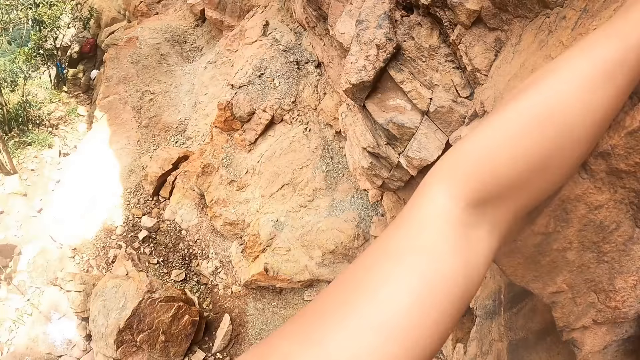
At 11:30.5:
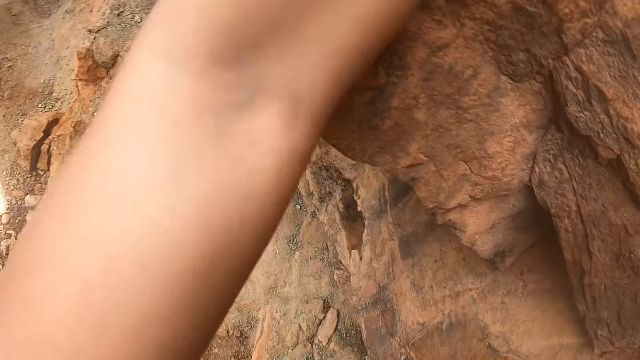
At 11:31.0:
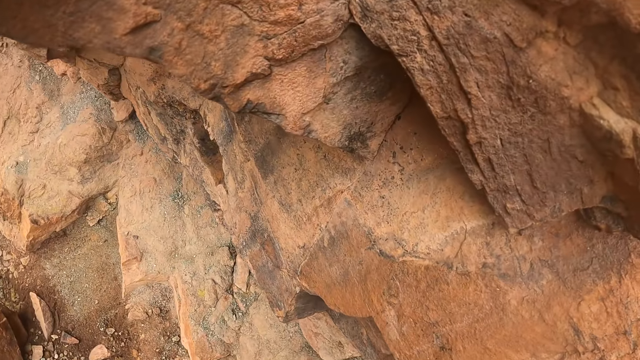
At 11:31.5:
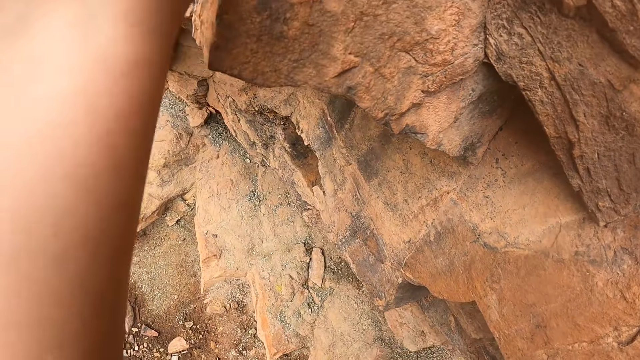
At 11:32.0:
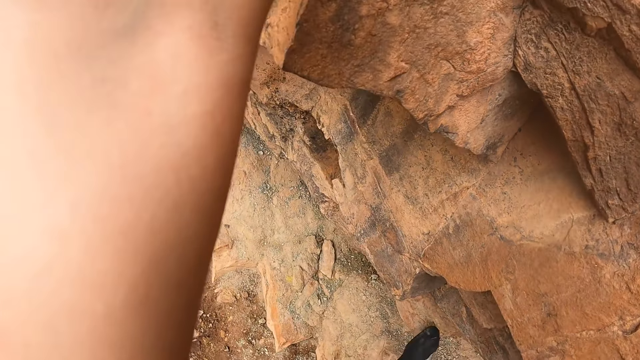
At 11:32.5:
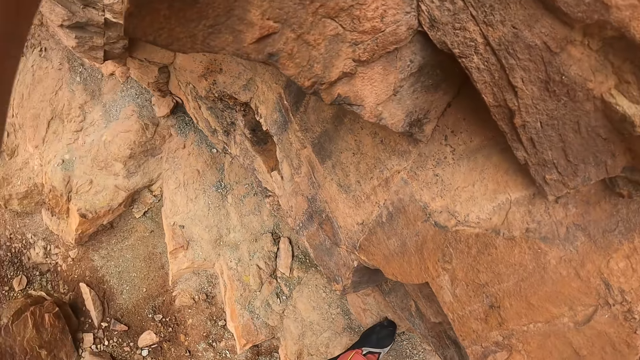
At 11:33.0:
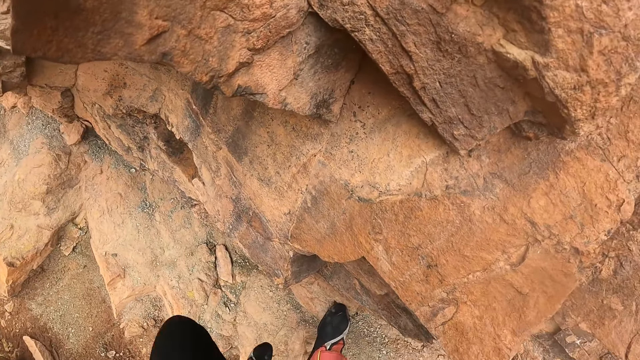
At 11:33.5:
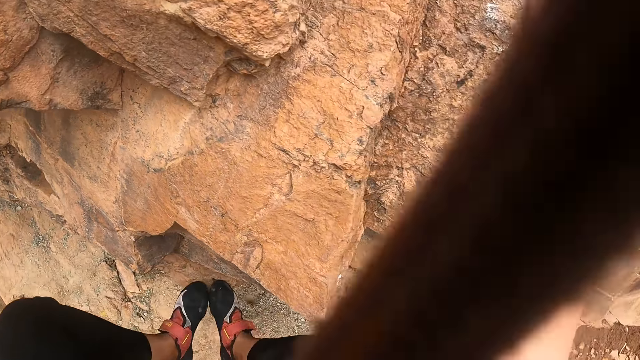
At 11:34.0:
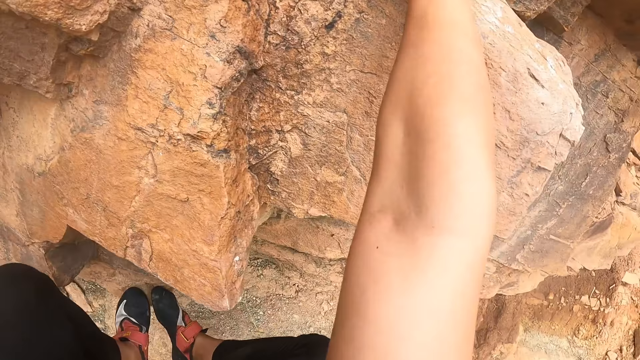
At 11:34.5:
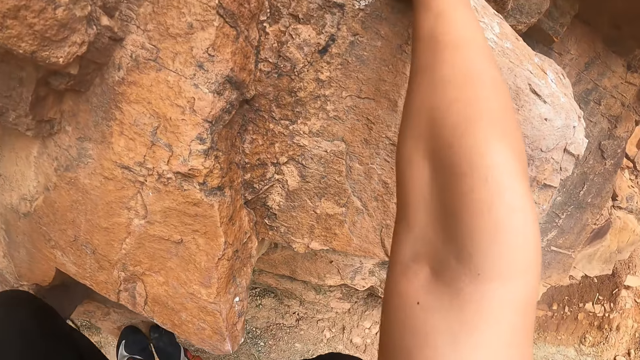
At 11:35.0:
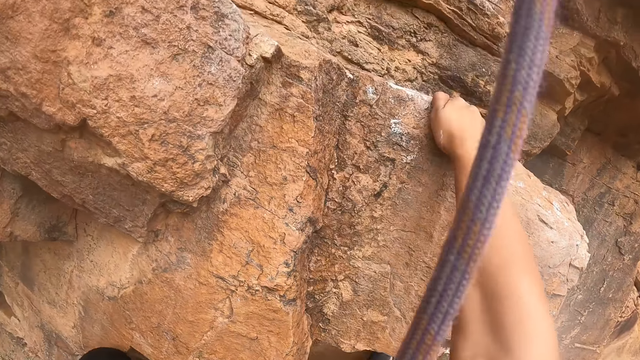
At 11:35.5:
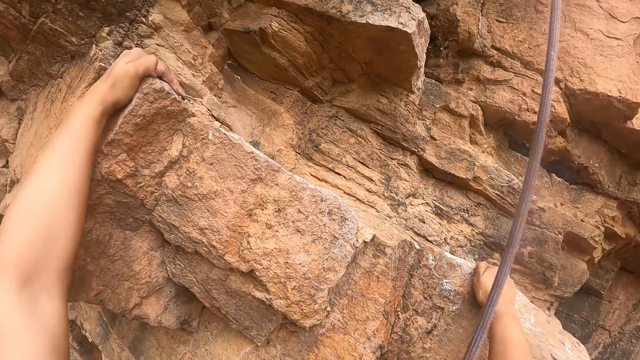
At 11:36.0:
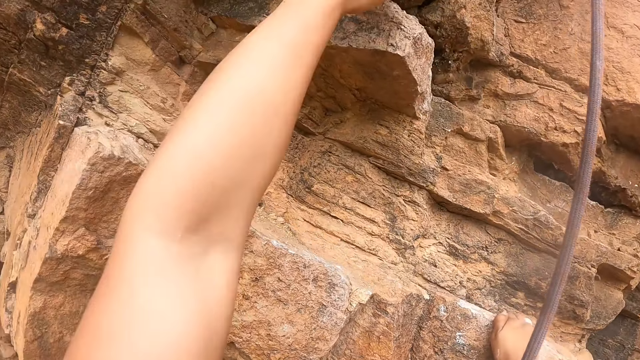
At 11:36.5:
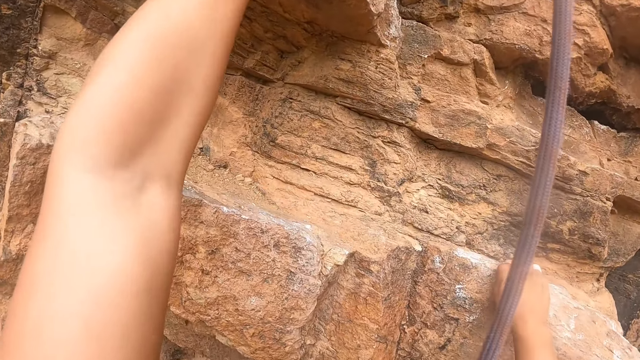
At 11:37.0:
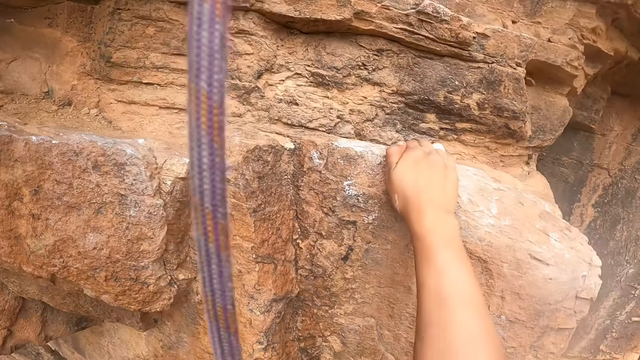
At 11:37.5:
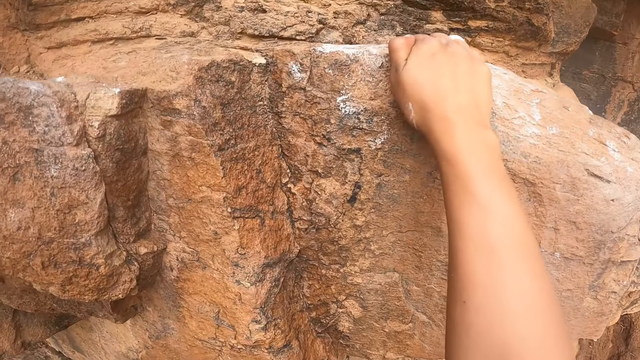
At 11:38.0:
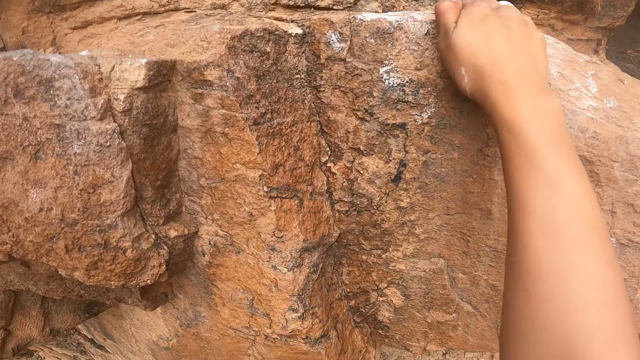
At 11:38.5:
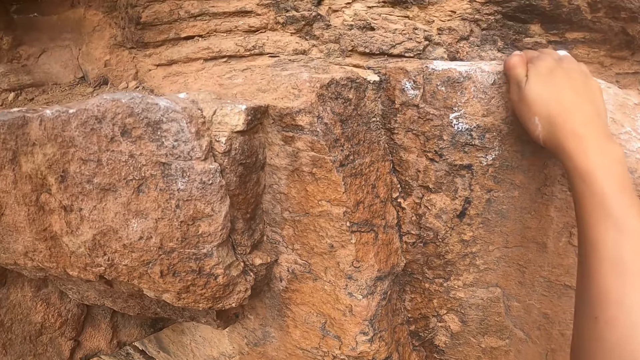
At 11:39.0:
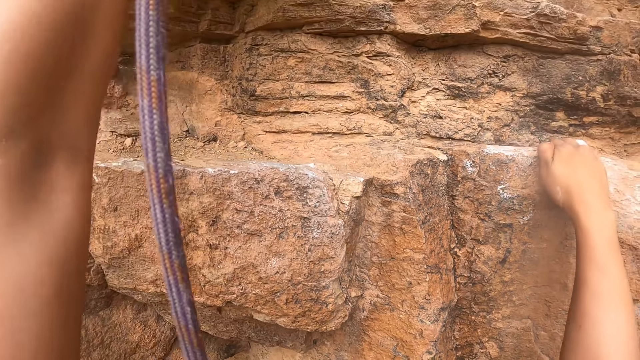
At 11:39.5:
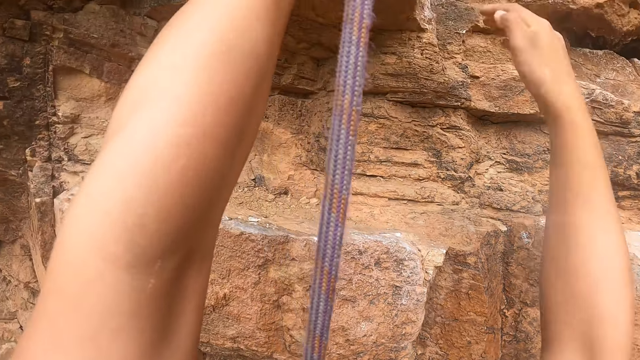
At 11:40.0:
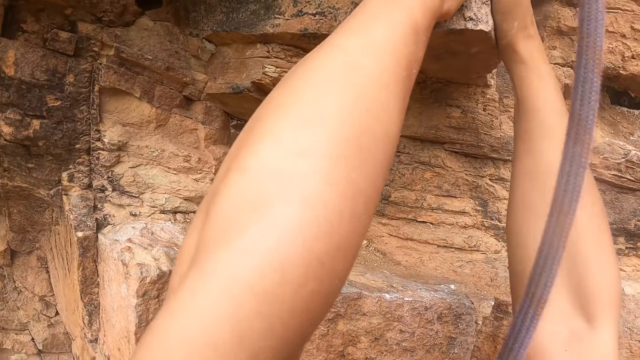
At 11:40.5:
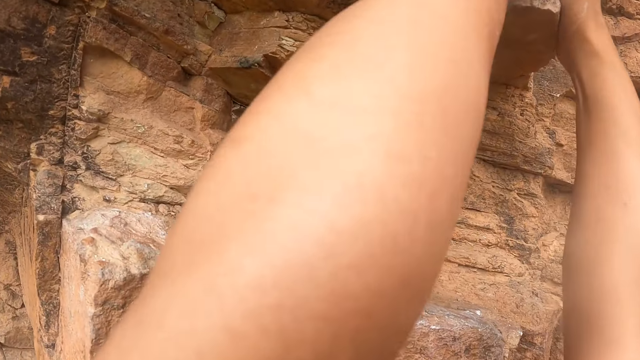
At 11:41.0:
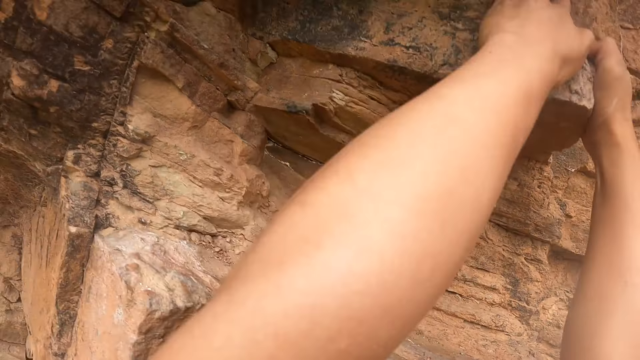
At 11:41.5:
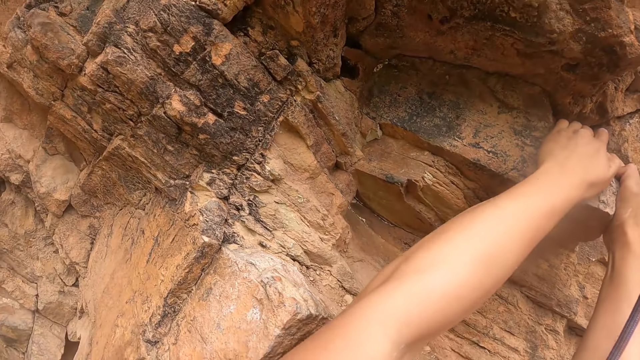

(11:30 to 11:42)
The camera wearer looks around. They climb the mountain.

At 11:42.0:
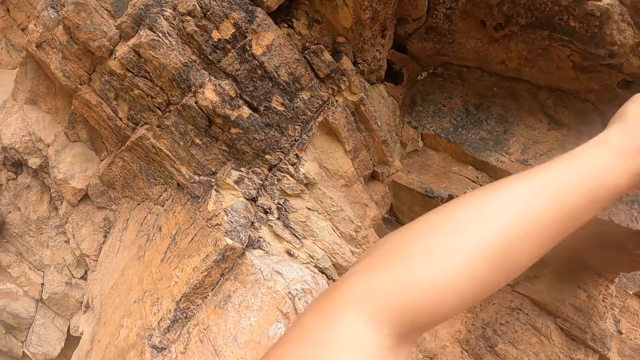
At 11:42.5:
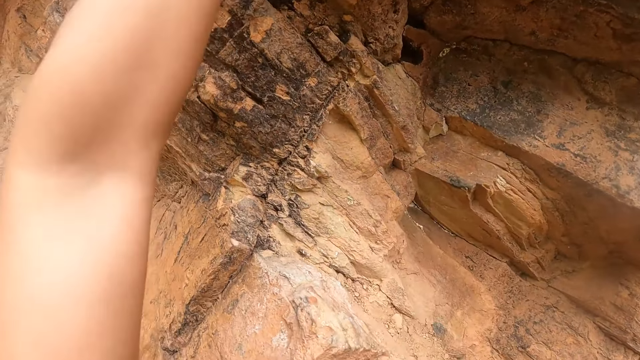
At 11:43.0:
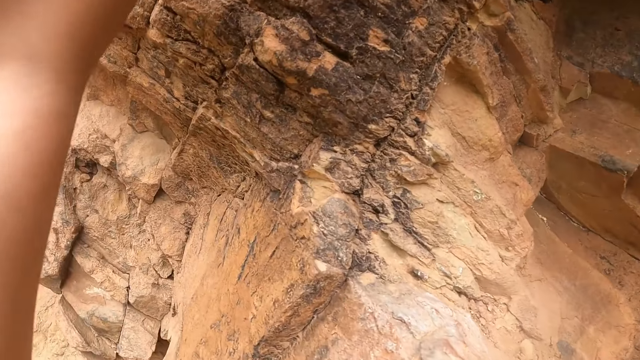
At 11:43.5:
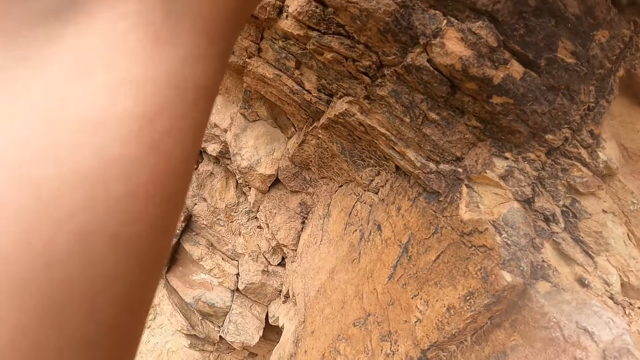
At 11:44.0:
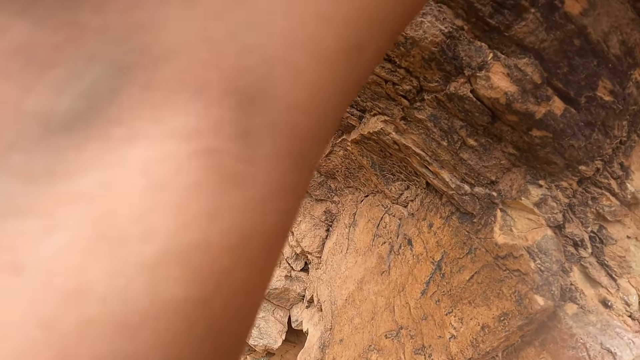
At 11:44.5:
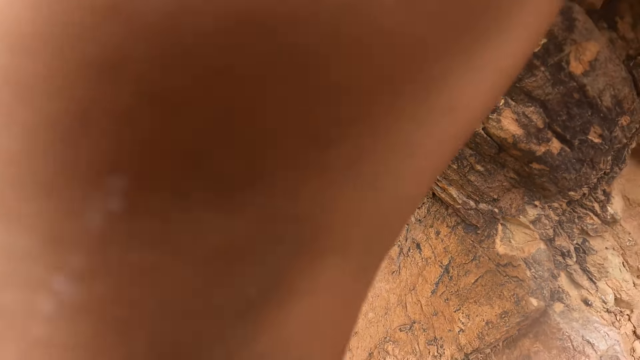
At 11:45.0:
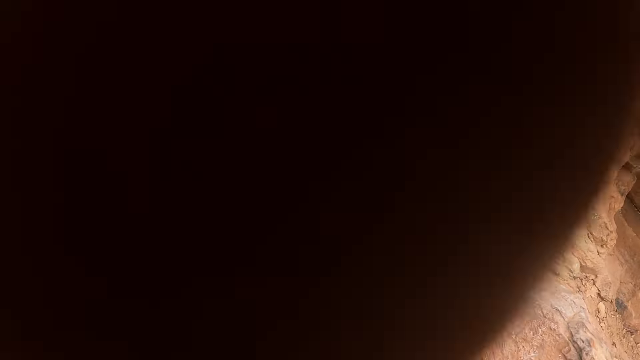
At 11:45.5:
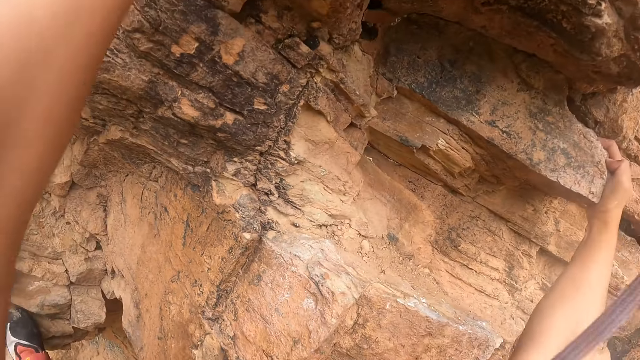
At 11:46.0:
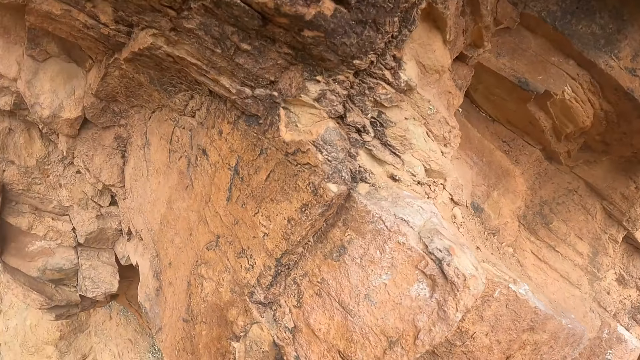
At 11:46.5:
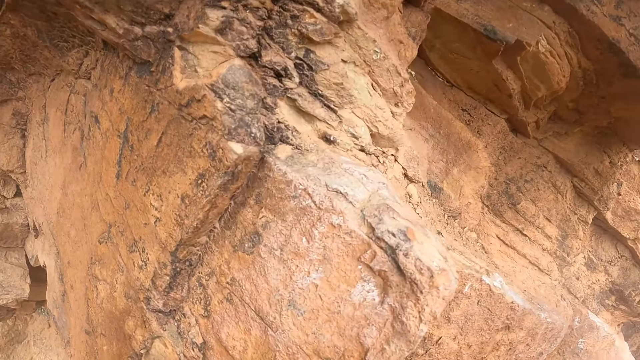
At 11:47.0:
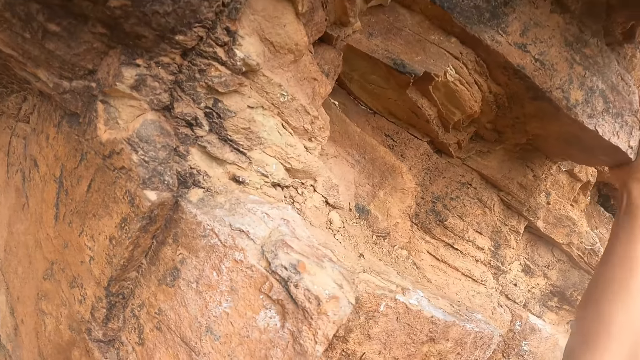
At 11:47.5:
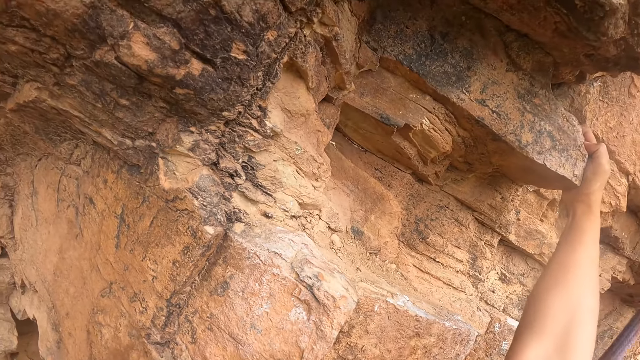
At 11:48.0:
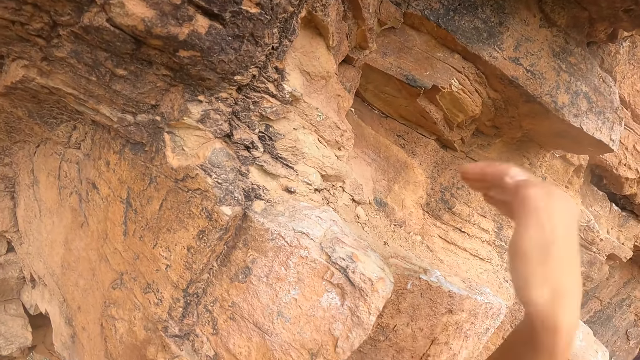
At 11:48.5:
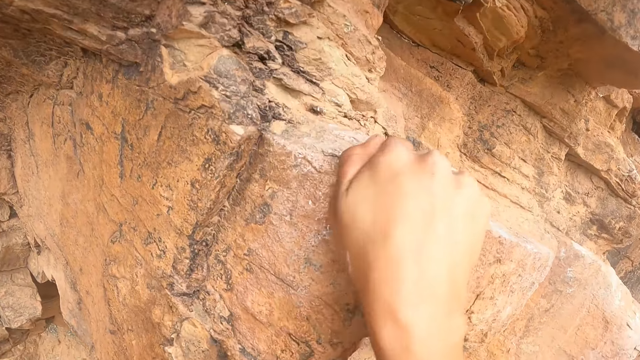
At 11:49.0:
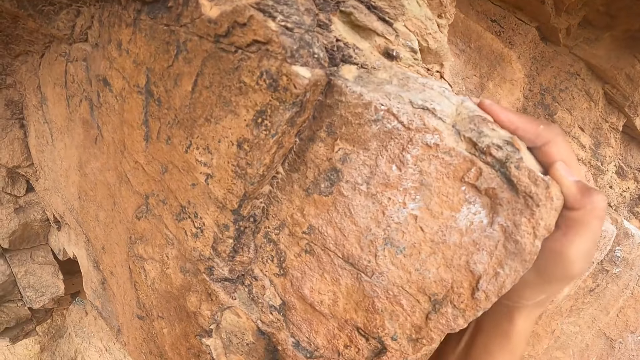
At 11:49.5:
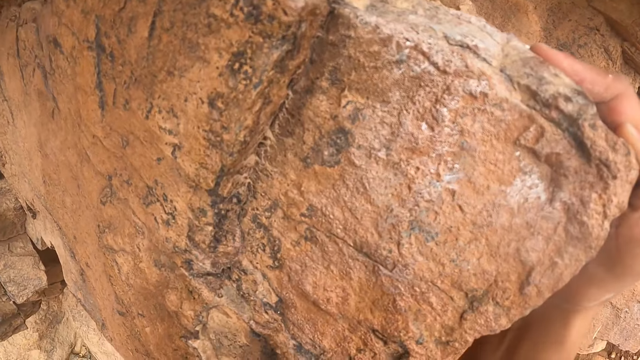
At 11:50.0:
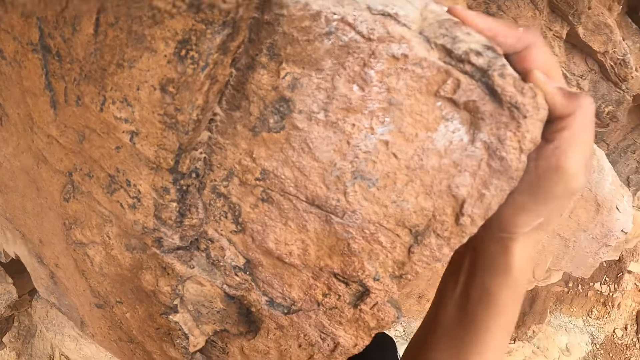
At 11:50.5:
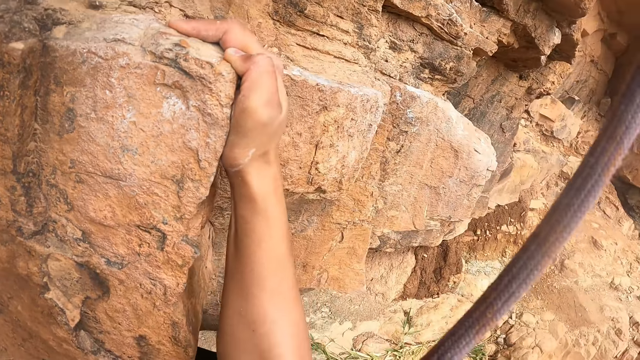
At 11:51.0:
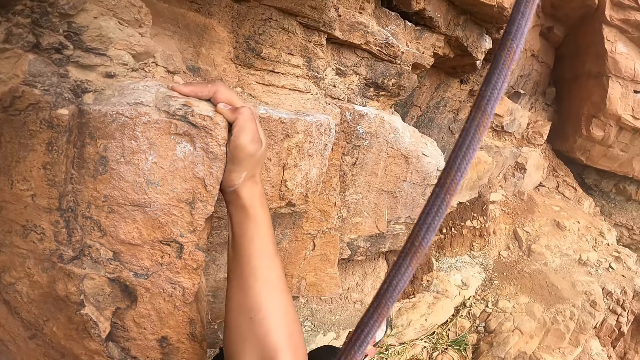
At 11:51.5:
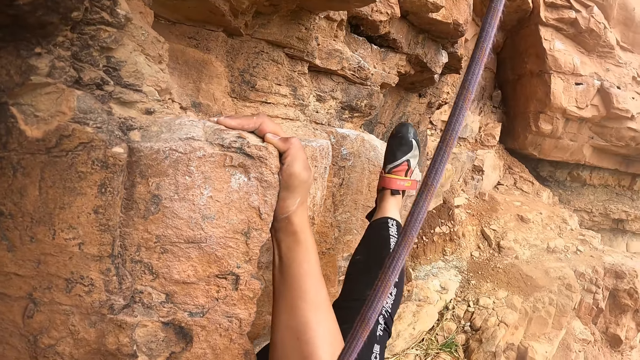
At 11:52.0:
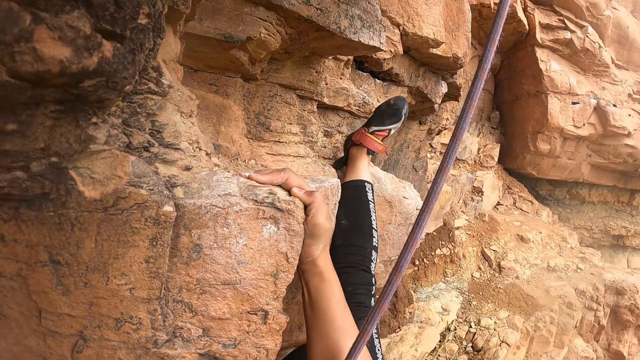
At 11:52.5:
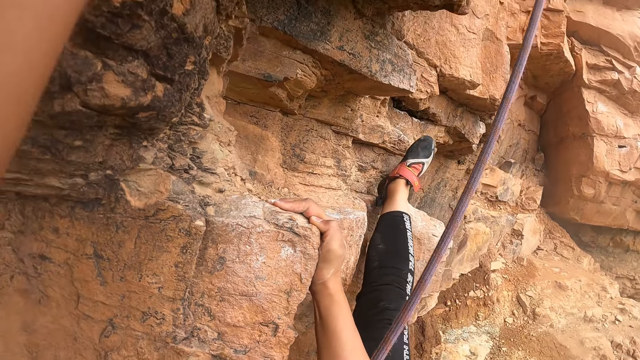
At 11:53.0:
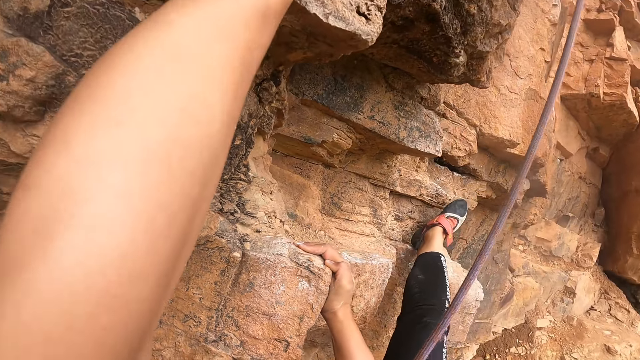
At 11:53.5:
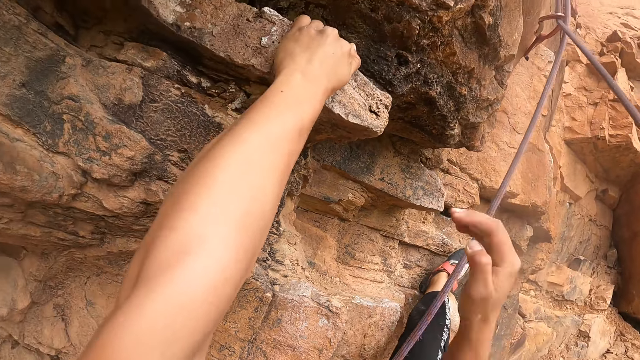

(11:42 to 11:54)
The camera wearer holds the mountain. They lift the leg.
